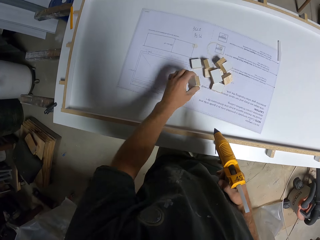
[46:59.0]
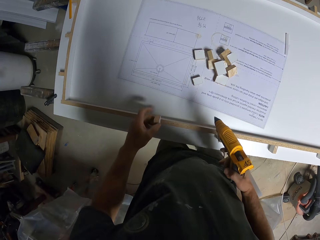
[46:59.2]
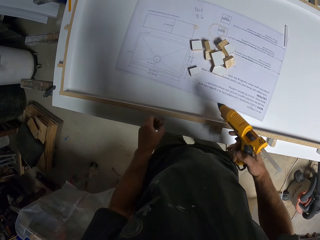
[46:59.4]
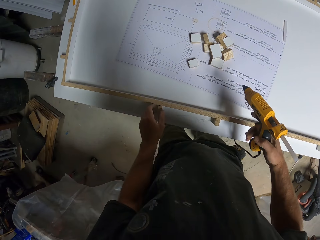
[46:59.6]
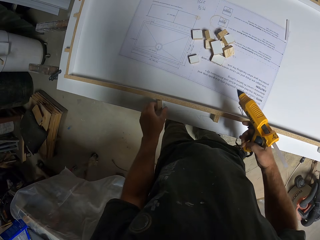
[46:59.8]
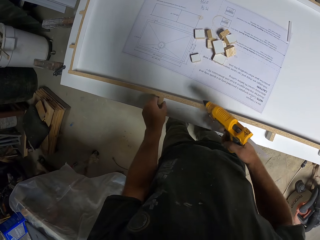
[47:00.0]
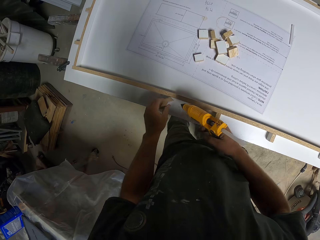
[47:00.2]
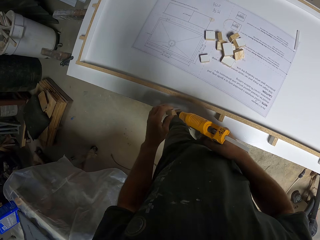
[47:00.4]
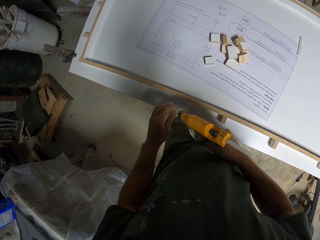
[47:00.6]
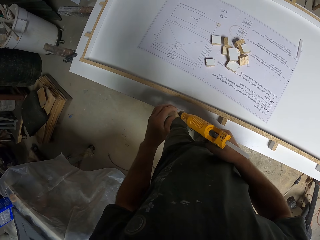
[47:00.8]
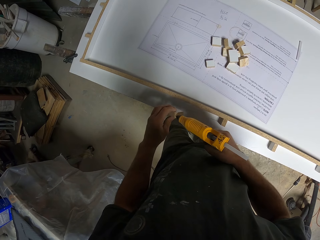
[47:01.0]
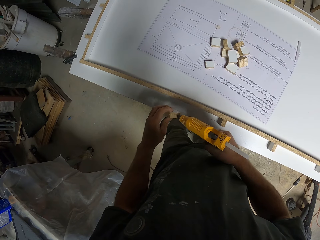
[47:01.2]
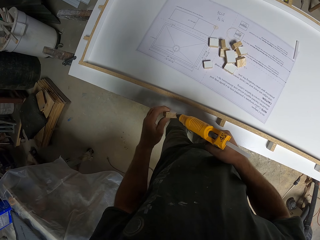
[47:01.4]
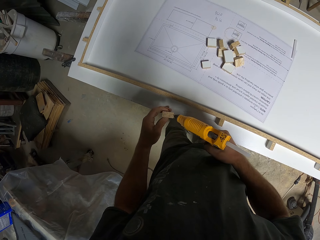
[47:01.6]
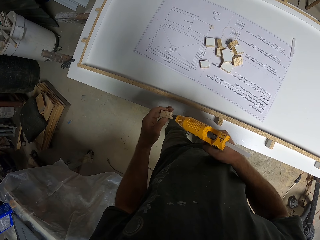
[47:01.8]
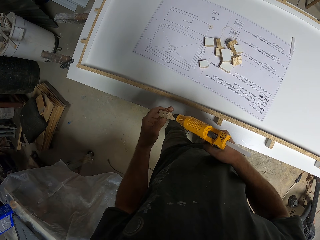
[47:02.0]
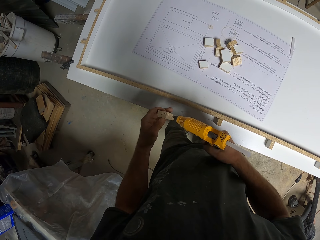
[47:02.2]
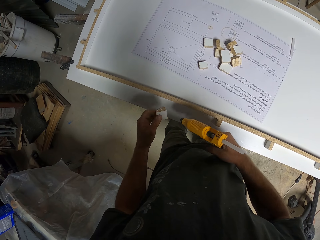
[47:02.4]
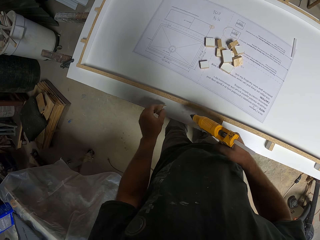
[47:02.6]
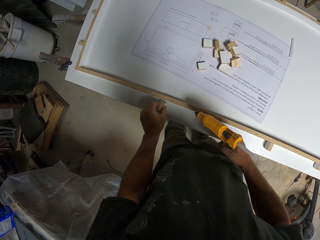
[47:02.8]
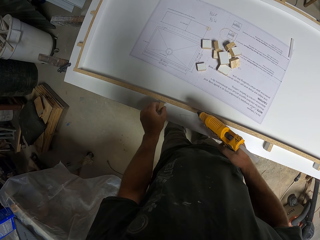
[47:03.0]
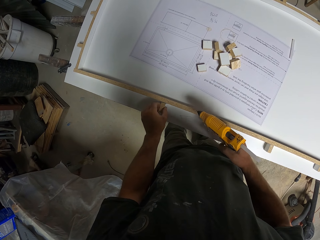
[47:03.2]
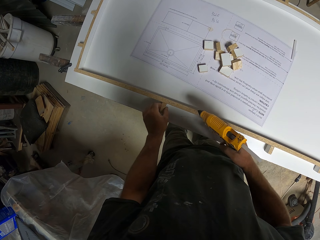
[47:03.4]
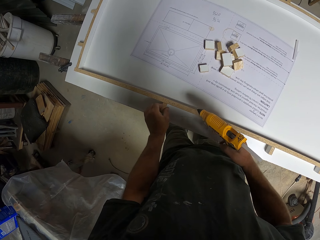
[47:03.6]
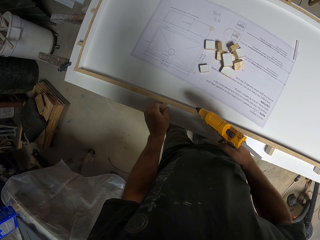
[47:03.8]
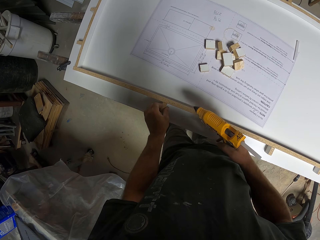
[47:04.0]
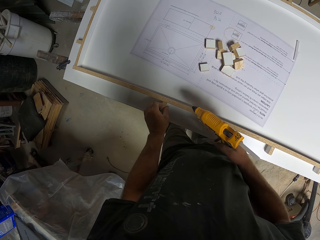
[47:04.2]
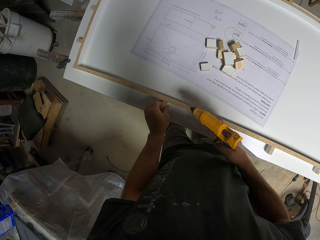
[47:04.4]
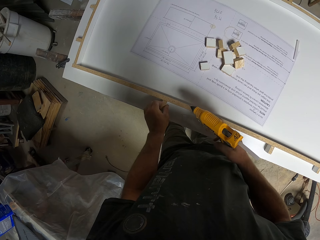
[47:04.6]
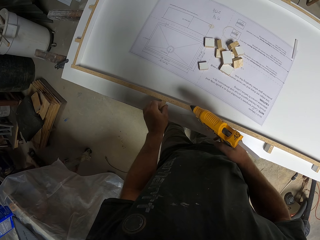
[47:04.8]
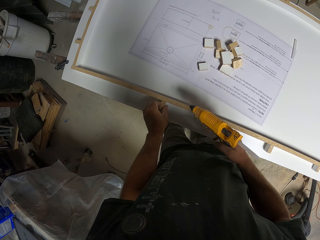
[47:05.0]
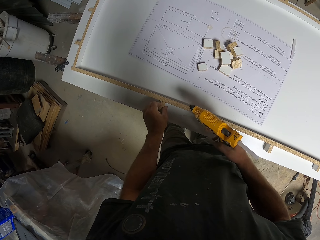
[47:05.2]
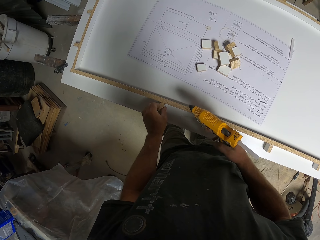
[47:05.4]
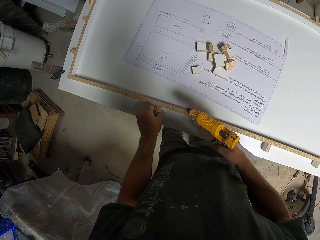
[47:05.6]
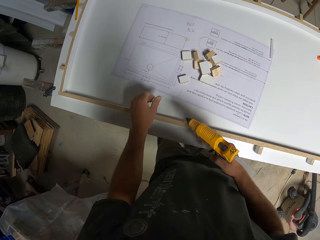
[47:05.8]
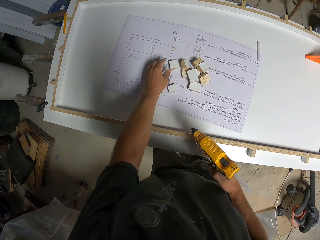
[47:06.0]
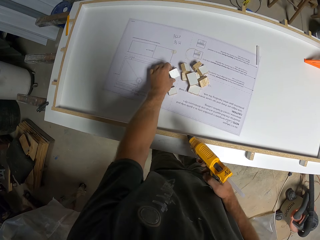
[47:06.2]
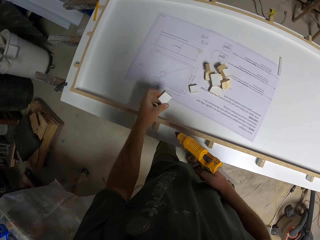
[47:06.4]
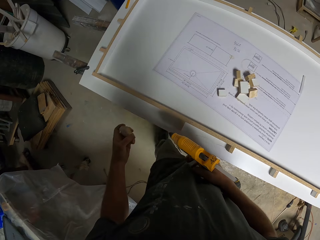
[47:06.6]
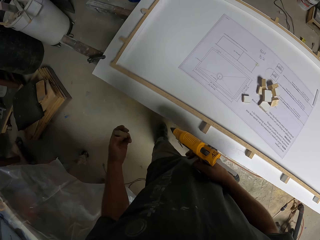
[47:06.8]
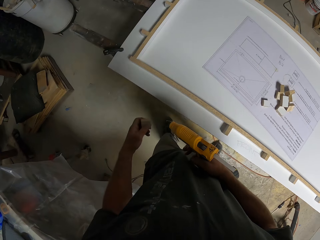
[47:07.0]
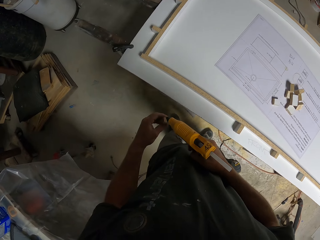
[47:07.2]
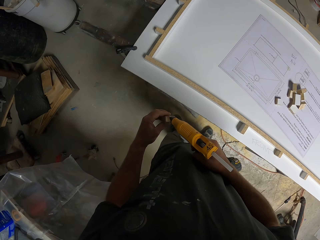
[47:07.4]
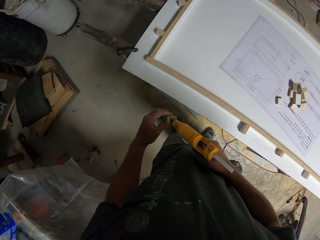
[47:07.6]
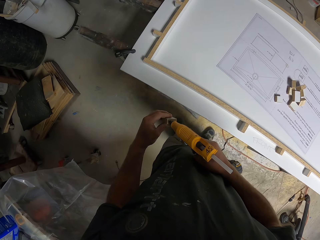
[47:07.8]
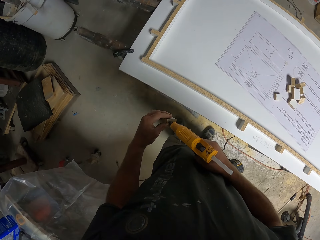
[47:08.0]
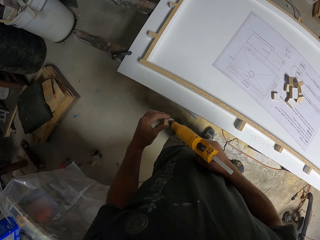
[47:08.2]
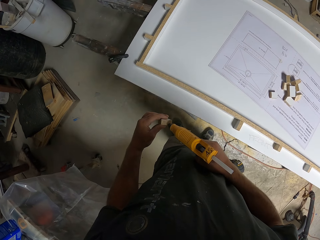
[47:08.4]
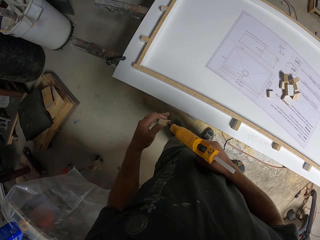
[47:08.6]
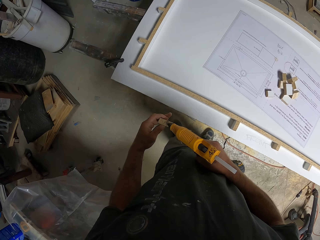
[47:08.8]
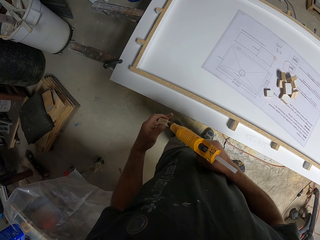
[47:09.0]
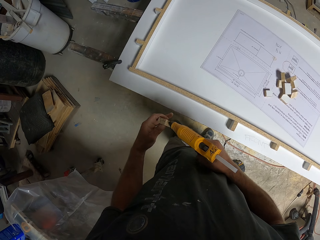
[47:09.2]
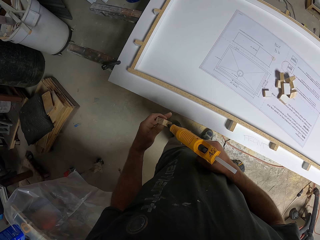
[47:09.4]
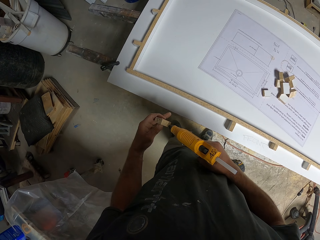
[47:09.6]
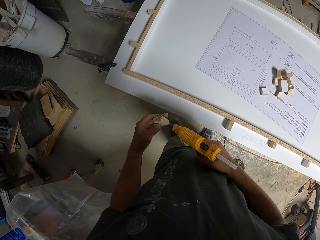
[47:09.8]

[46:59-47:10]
The camera wearer picks up a piece of wood. They place the piece of wood against the wooden frame. They apply glue on the piece of wood with the hot glue gun. They stick the piece of wood against the wooden frame. They pick up a piece of wood. They apply glue on the piece of wood with the hot glue gun.

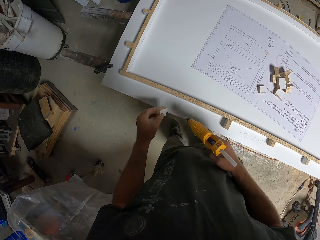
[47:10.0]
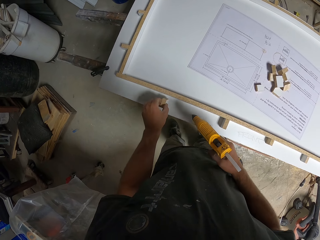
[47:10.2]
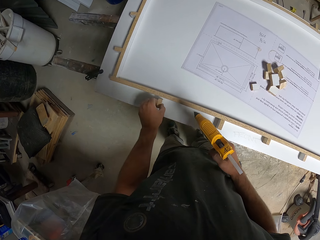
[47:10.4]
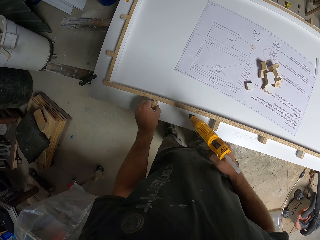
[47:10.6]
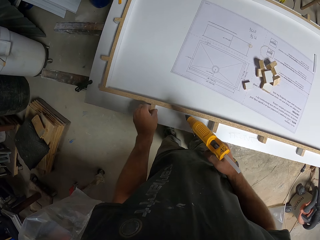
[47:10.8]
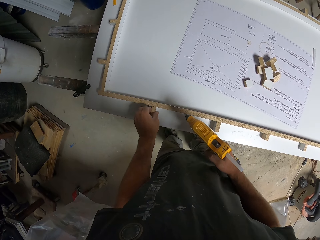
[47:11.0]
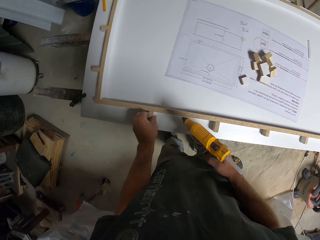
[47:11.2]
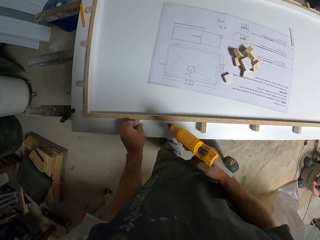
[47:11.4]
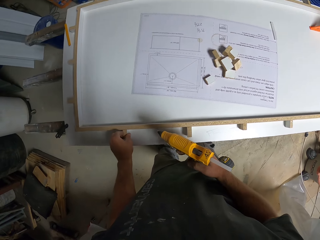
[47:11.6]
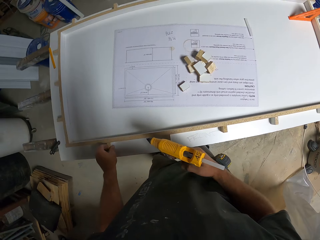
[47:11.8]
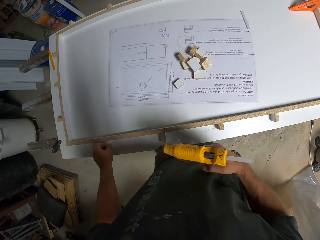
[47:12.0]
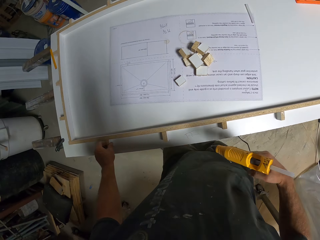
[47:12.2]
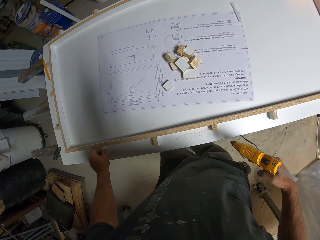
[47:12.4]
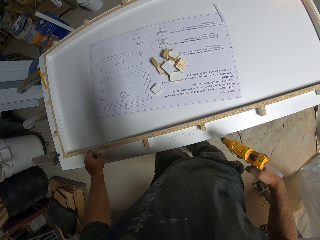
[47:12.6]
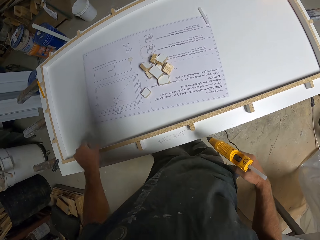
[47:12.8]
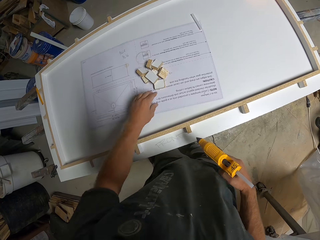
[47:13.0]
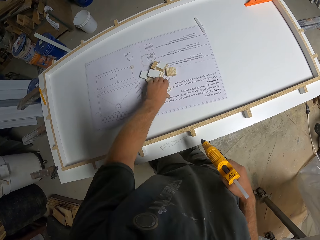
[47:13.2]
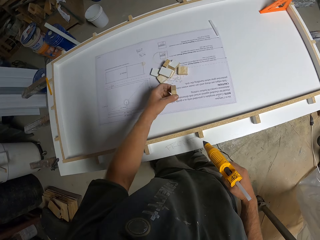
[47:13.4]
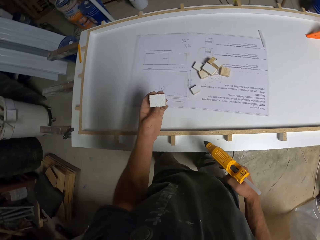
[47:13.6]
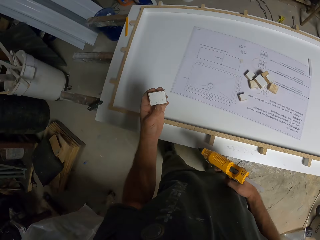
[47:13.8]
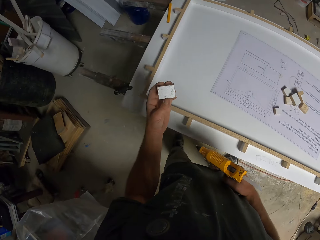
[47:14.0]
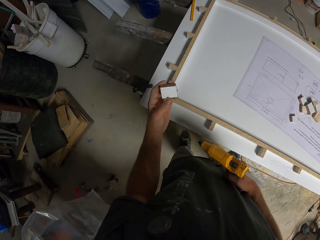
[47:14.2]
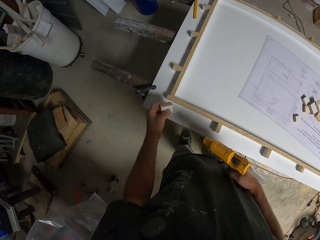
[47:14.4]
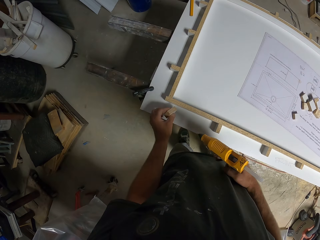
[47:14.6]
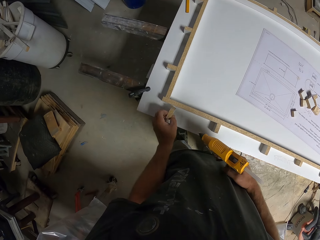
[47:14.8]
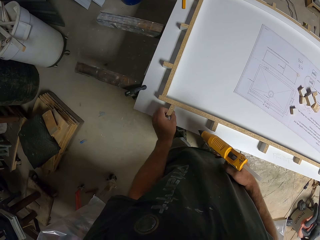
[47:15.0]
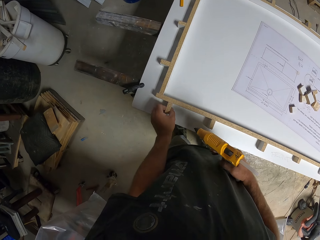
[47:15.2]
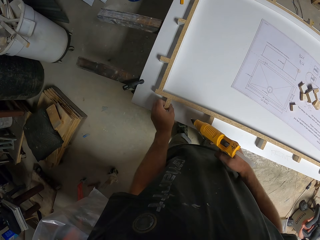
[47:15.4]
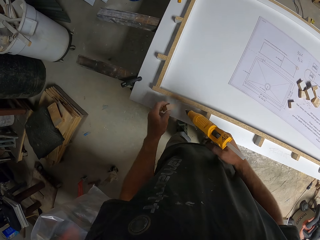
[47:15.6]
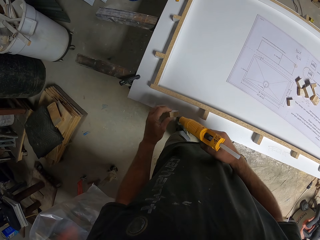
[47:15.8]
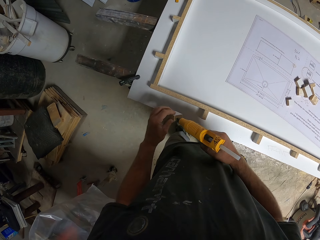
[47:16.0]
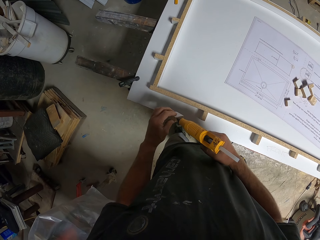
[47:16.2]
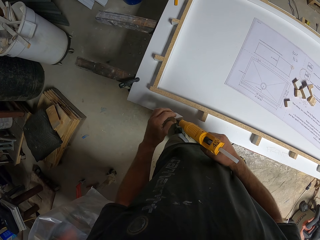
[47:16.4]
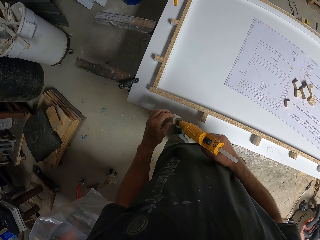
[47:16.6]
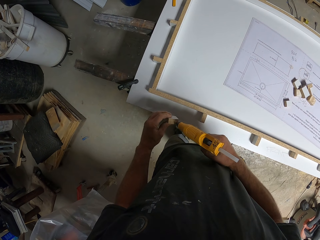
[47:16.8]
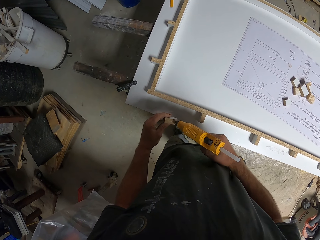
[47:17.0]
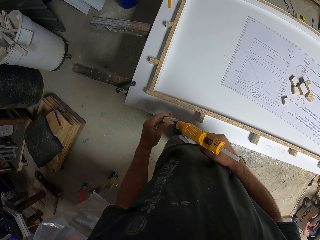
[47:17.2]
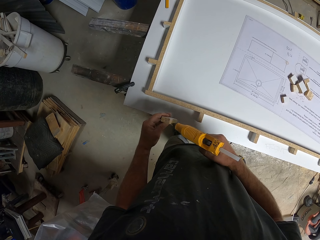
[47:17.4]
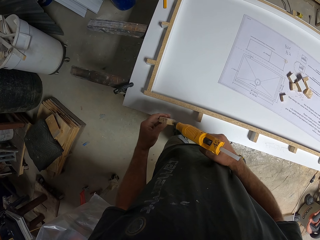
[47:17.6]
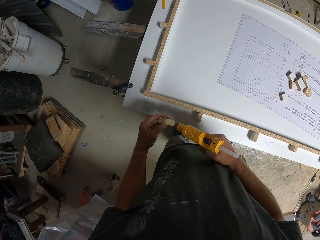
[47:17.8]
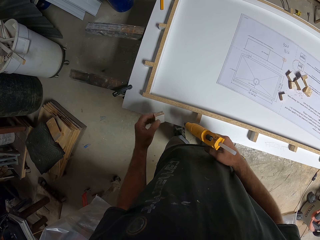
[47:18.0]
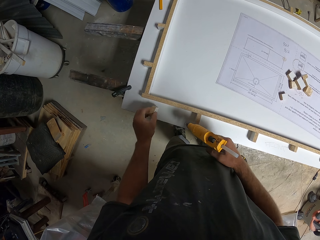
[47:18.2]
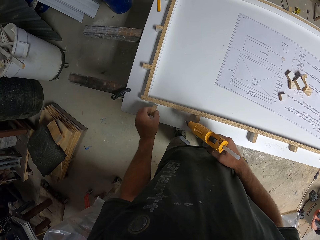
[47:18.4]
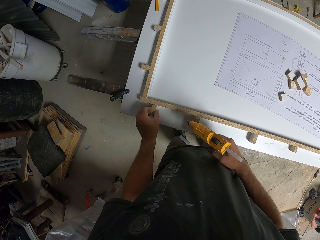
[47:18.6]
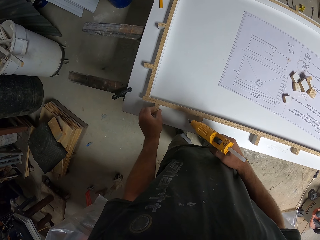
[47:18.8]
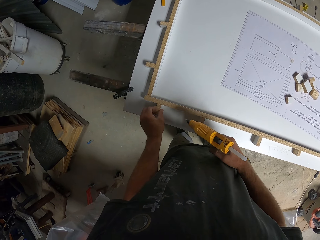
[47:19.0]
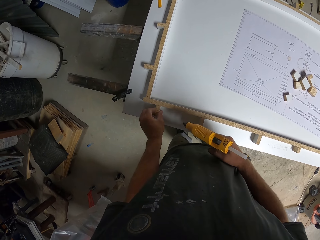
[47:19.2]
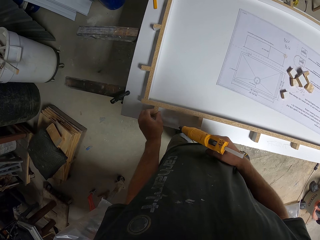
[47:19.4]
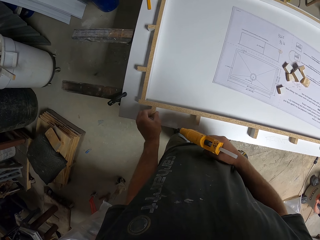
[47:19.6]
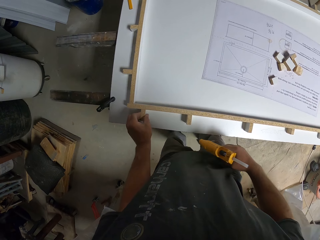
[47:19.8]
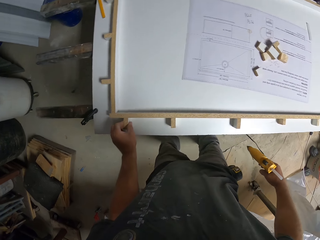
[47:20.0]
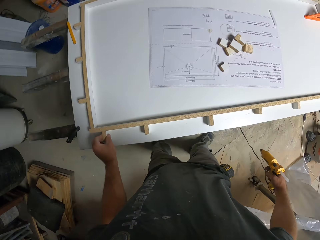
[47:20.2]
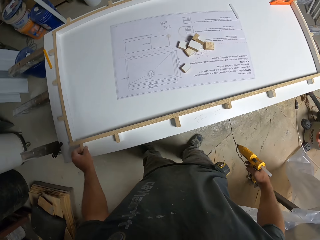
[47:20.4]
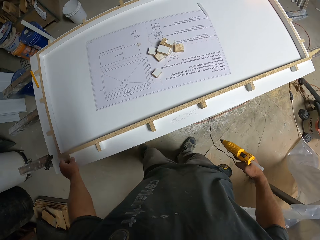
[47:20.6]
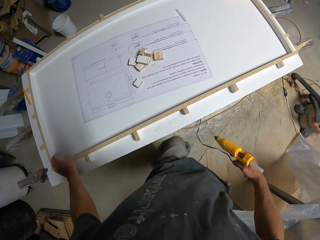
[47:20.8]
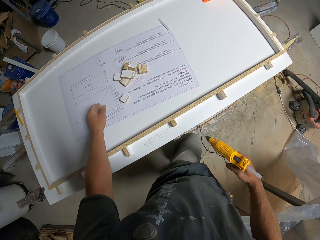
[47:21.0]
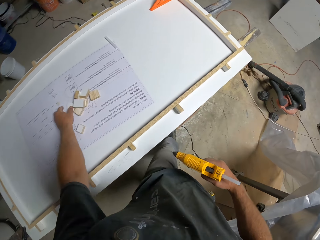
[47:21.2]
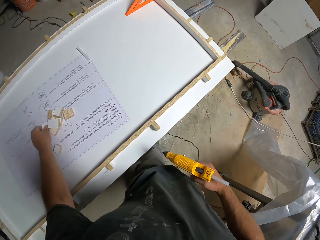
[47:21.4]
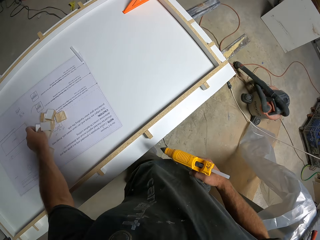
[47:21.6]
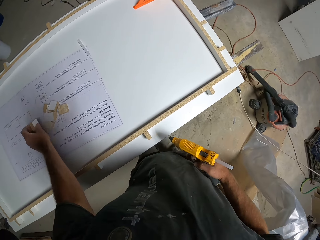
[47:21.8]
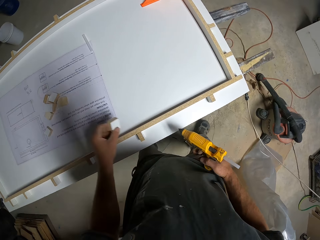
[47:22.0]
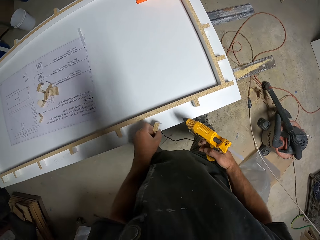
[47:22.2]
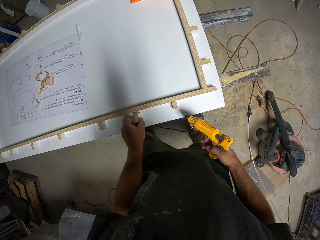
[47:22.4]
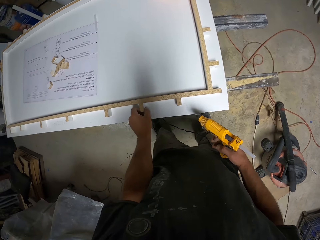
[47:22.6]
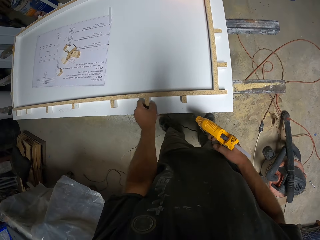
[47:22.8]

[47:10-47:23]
The camera wearer sticks the piece of wood against the wooden frame. They pick up a piece of wood. They place the piece of wood against the wooden frame. They apply glue on the piece of wood with the hot glue gun. They stick the piece of wood against the wooden frame. They pick up a piece of wood.
